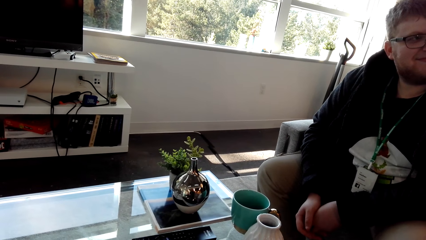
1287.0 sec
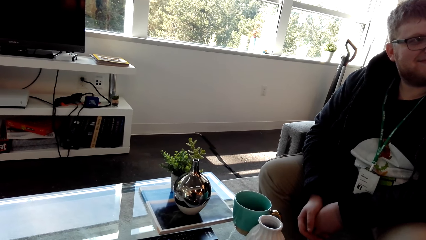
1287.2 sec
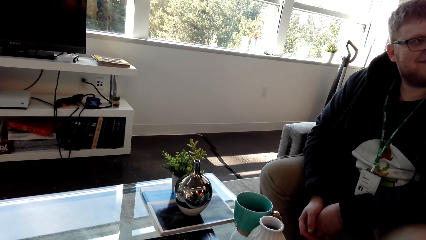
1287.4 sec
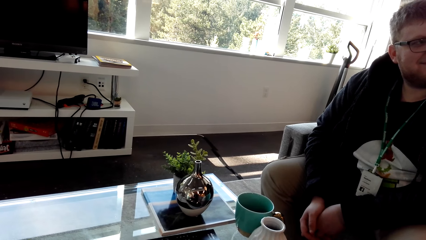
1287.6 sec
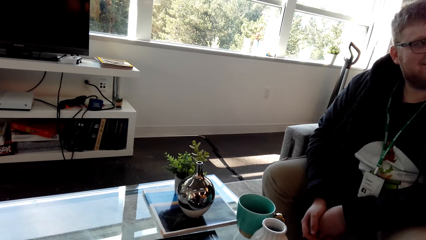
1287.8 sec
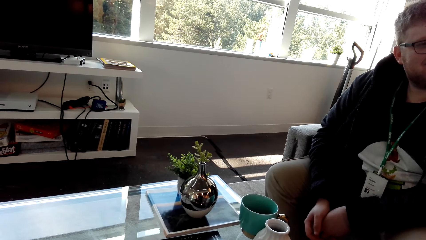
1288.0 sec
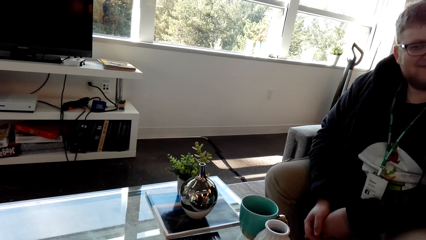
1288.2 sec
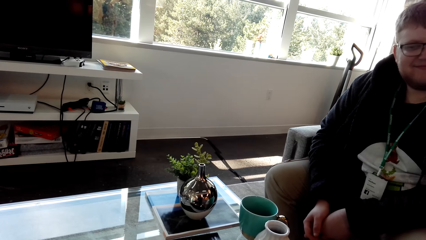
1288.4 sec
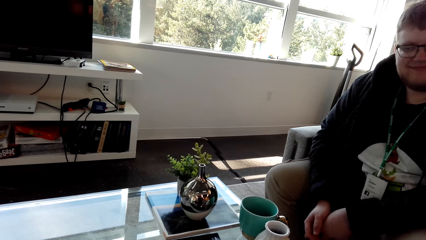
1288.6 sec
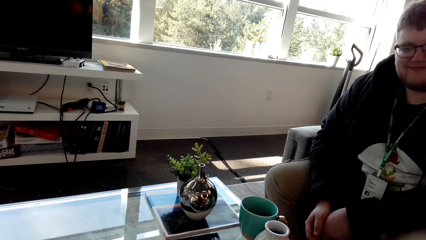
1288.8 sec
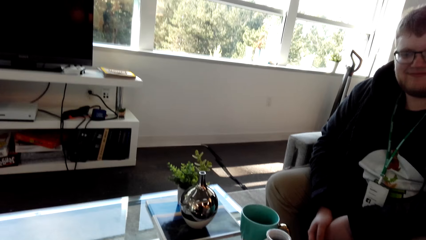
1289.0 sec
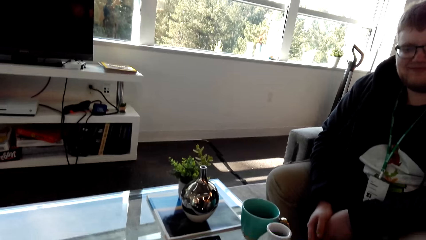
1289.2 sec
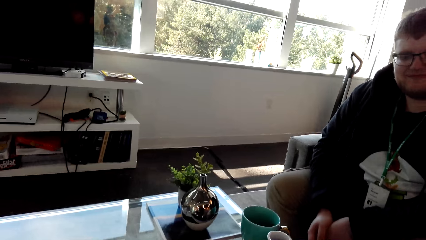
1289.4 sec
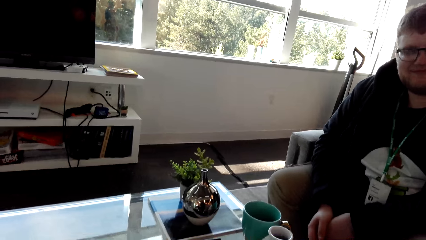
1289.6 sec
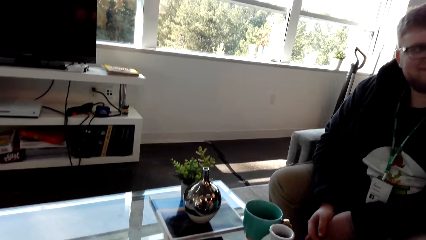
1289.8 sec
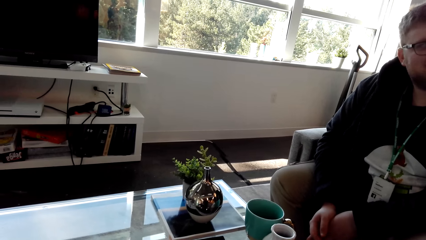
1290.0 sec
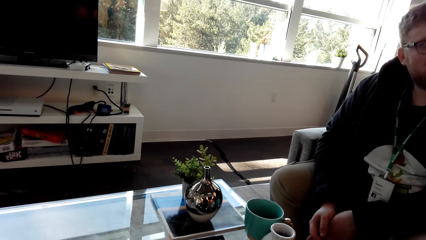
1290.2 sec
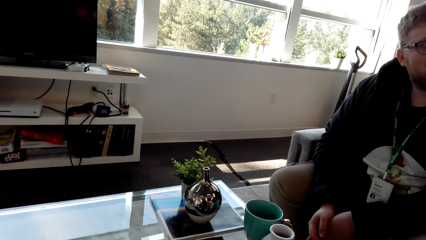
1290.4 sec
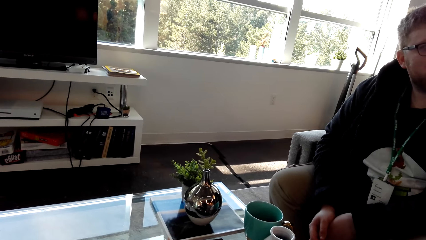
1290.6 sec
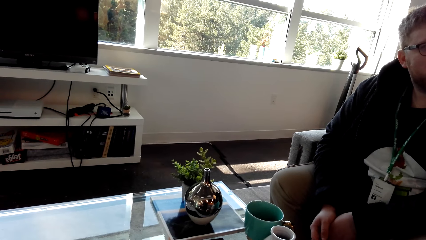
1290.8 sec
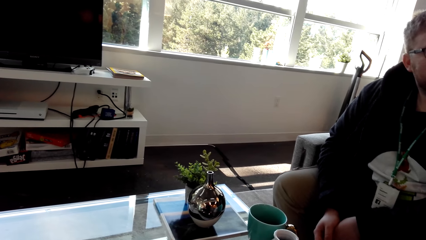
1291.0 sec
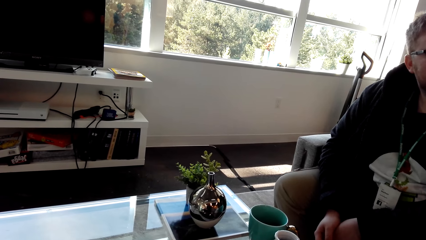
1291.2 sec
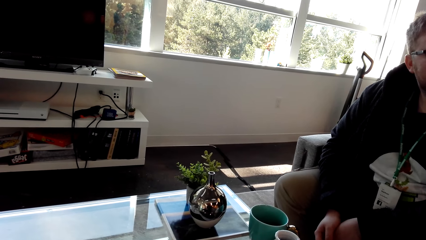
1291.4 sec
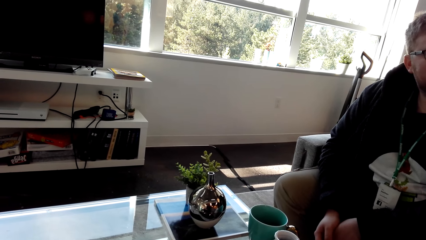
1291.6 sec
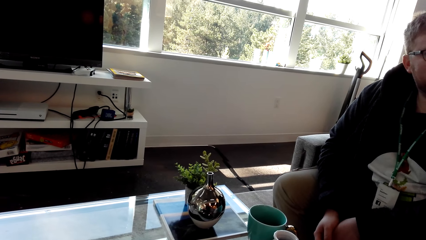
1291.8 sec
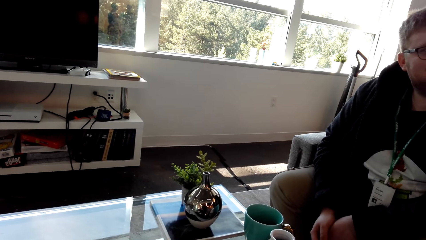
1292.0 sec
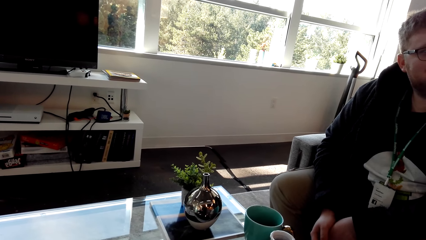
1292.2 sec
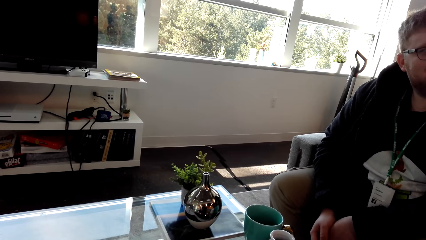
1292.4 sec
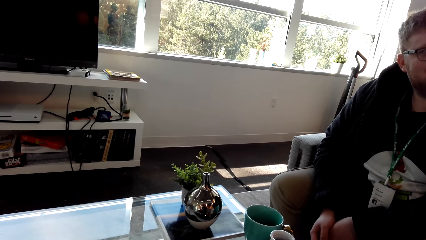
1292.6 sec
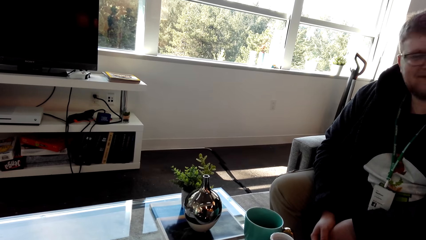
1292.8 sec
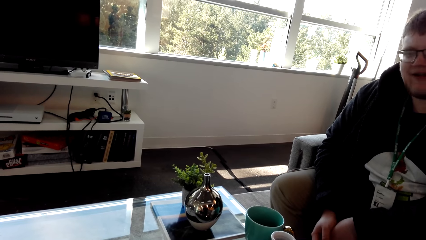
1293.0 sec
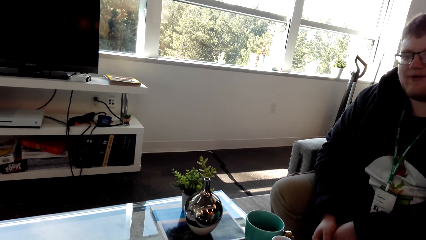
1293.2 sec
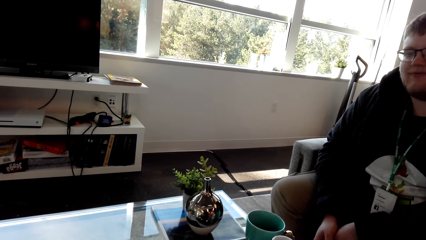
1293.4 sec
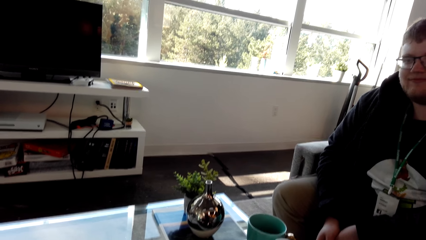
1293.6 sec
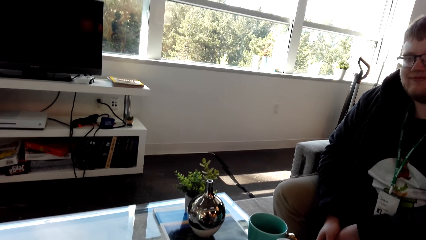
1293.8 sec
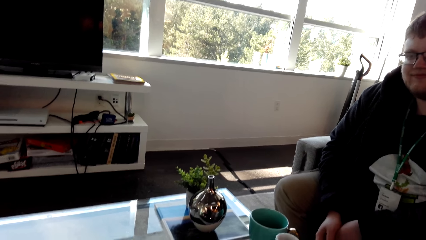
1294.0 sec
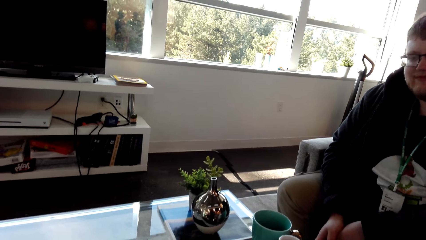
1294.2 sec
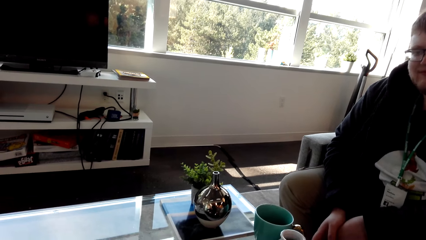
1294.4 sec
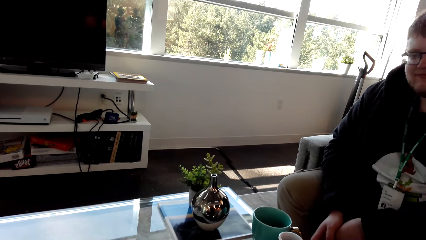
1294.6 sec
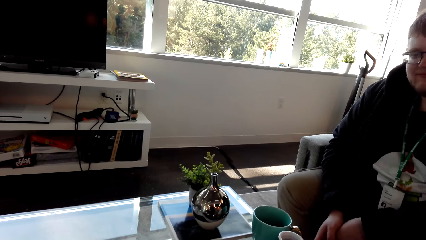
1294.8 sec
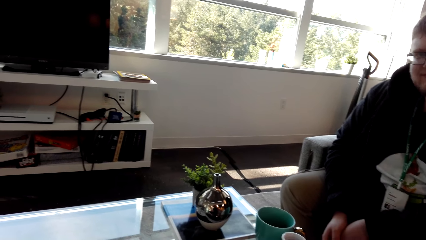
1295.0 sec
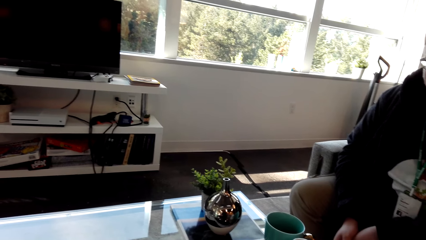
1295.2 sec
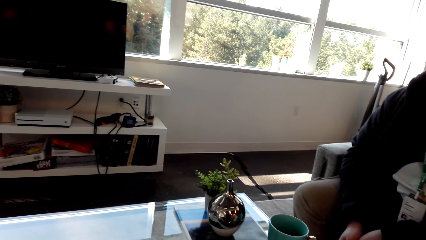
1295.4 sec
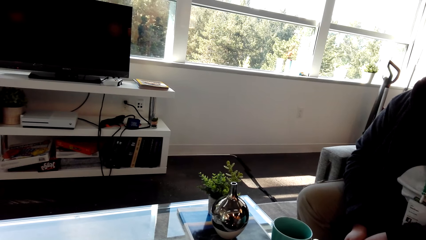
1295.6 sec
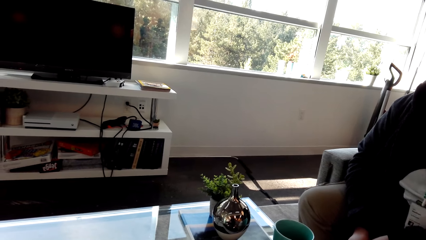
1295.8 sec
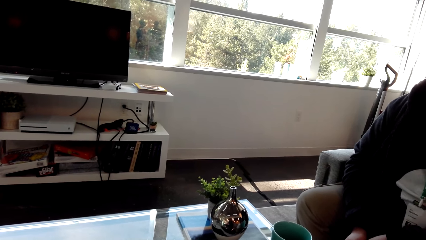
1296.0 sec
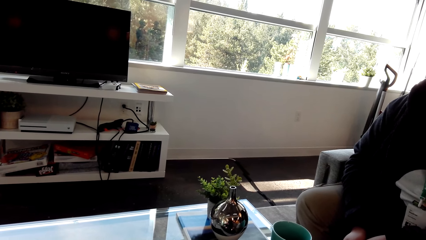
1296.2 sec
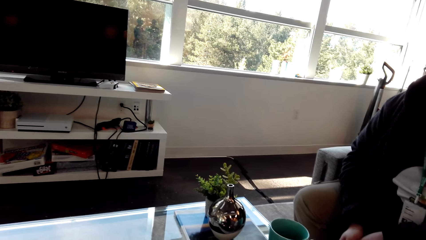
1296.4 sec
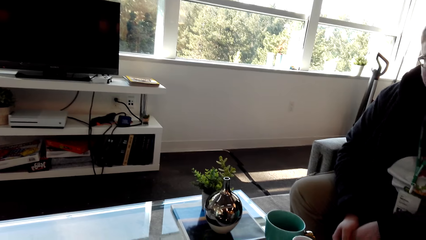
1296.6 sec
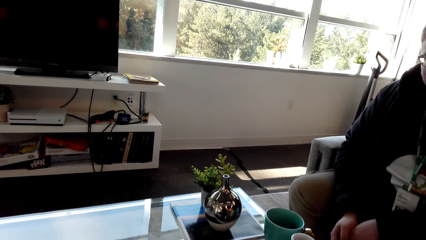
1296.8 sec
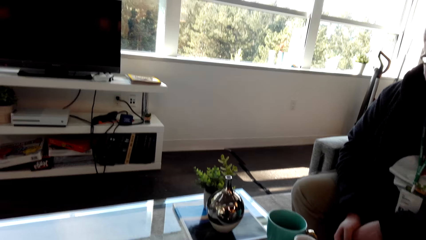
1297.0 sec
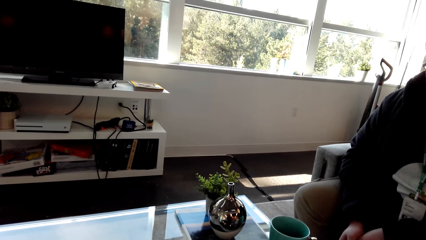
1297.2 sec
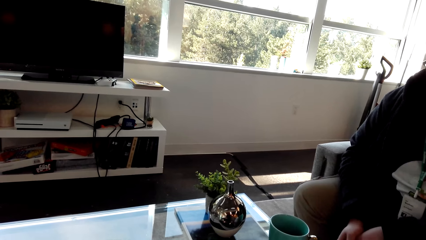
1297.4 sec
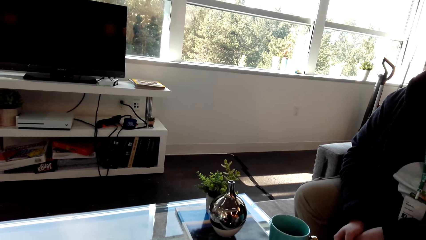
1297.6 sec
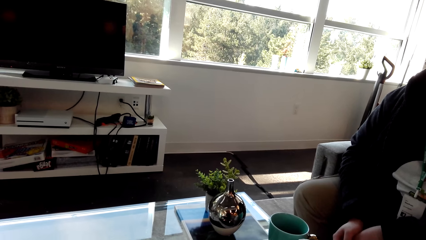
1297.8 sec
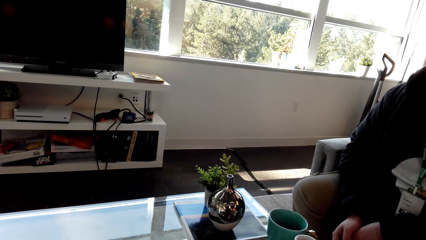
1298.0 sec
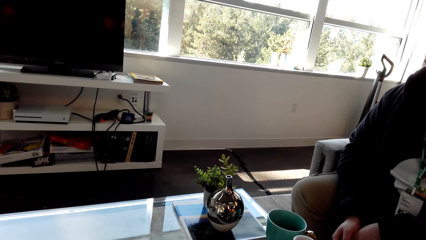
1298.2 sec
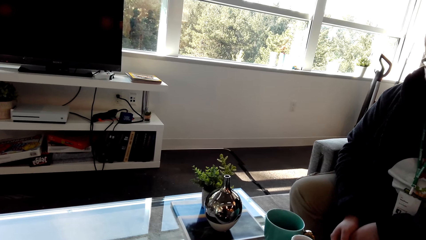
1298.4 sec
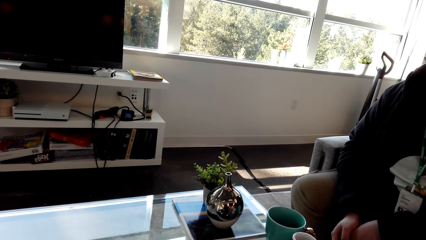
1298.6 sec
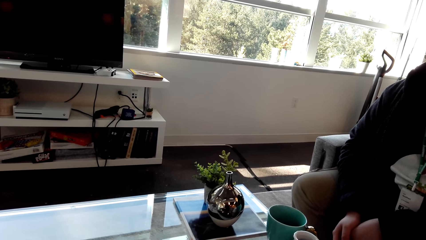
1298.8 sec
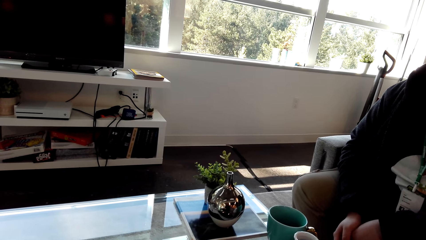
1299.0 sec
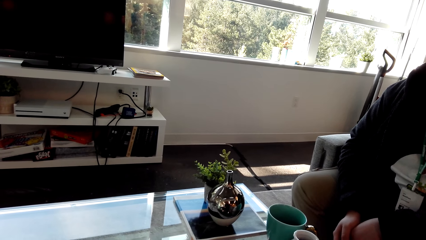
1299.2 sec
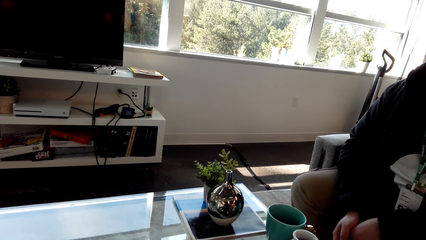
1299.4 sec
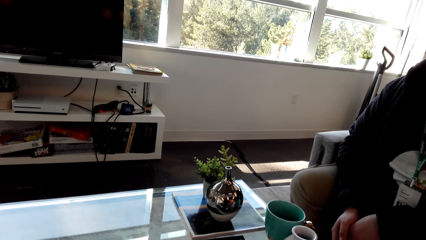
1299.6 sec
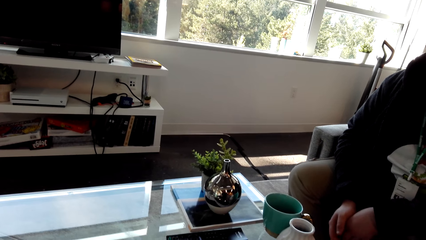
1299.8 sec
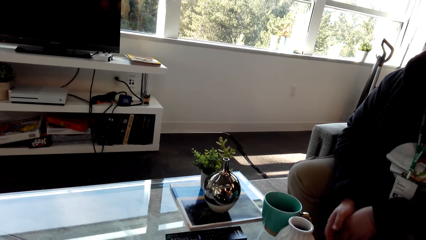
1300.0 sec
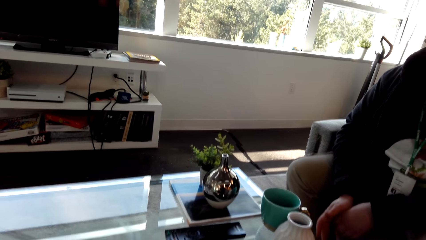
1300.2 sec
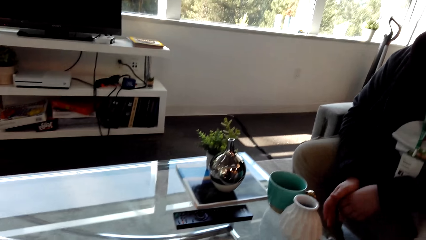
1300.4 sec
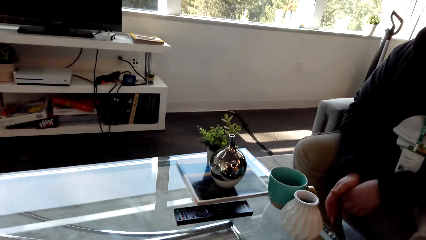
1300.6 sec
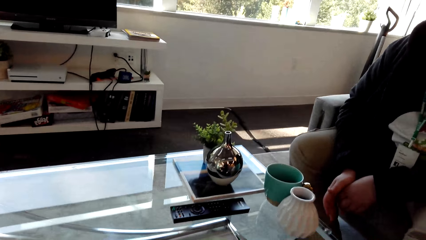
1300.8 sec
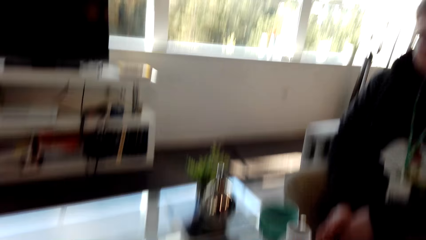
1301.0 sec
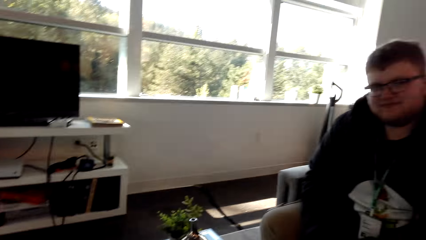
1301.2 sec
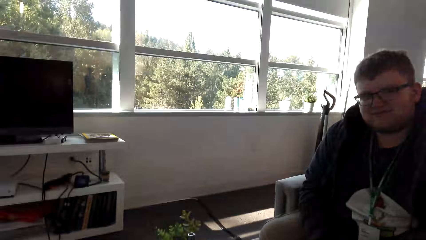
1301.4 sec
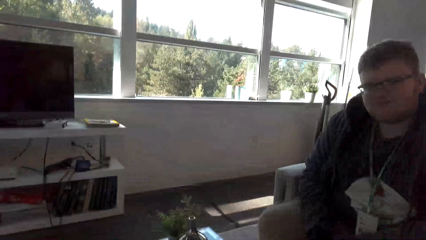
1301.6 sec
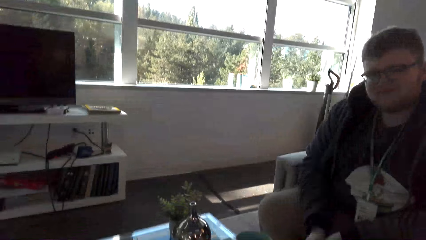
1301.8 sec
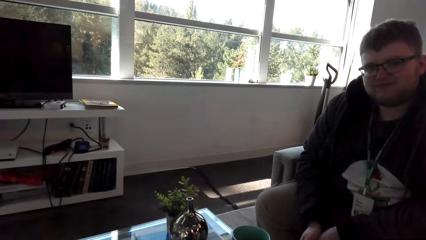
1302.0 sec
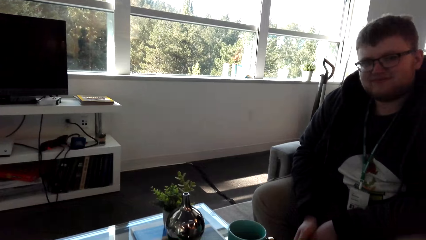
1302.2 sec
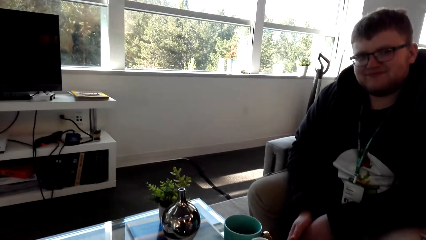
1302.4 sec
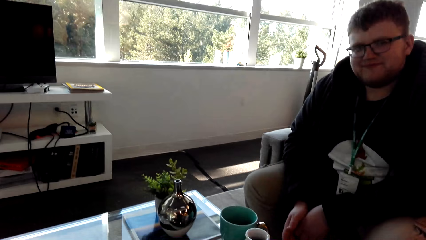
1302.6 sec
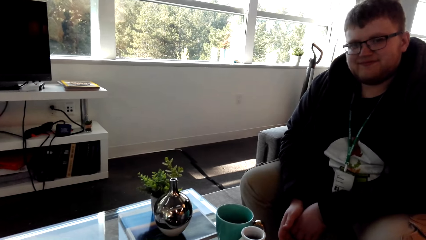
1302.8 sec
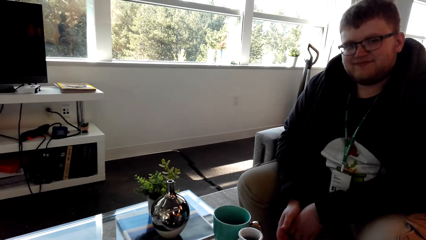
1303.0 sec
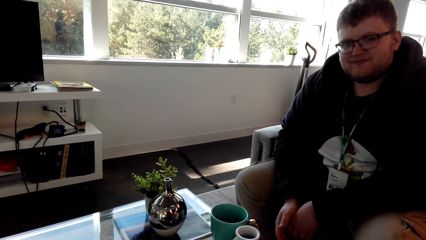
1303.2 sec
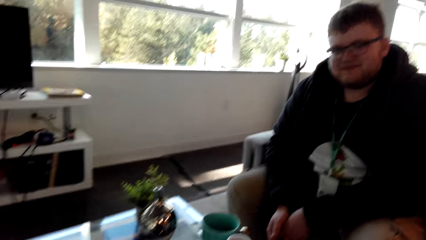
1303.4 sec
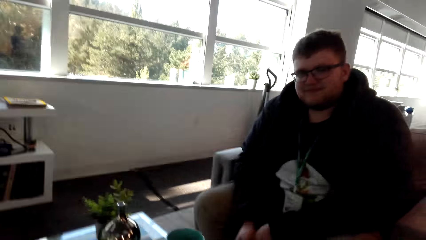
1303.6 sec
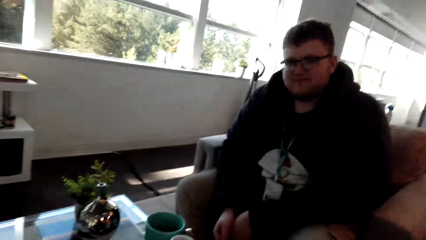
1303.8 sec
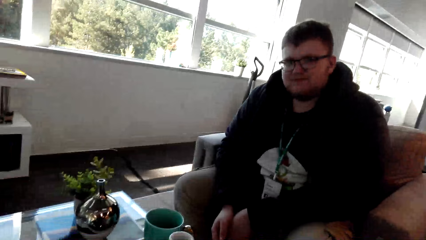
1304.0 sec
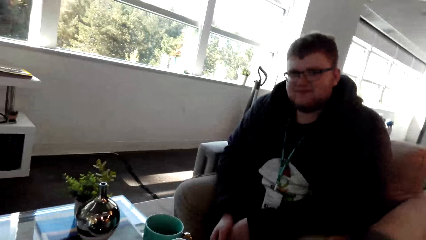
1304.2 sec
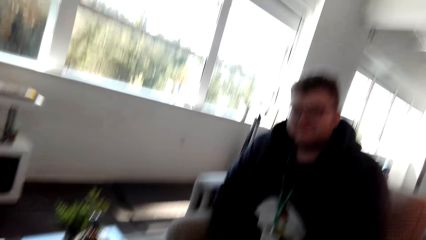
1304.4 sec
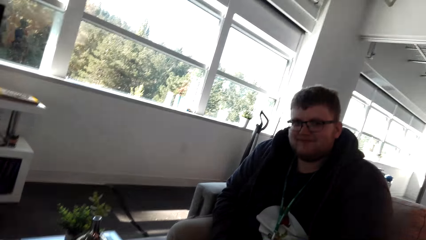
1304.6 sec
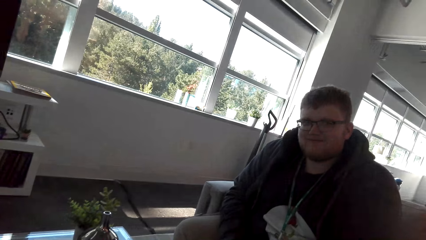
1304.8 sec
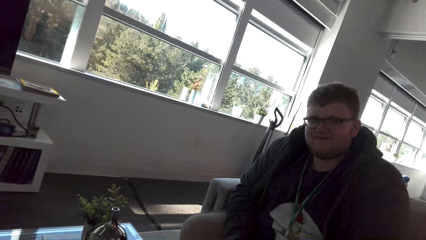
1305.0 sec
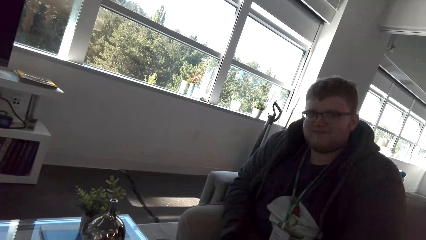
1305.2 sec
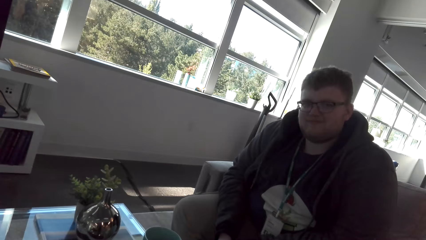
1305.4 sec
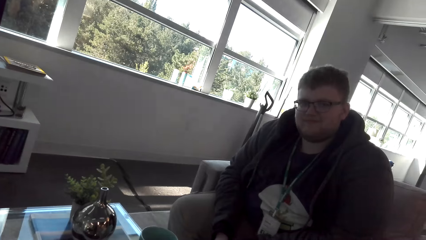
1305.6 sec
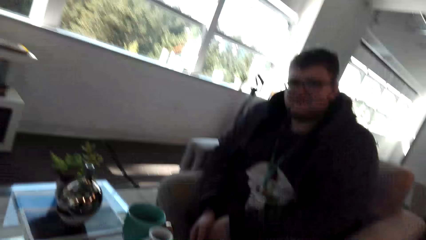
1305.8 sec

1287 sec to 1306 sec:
A man looks around. The camera wearer talks. The man moves the hands.
